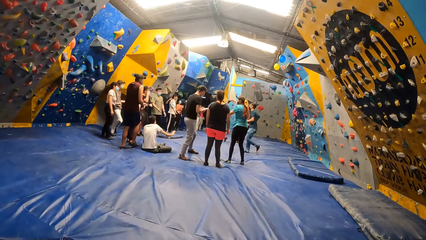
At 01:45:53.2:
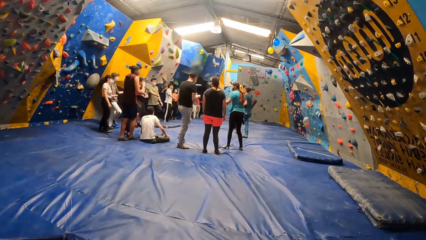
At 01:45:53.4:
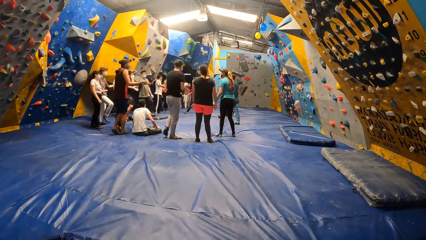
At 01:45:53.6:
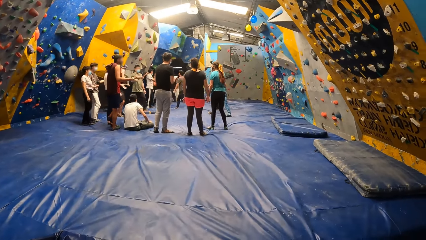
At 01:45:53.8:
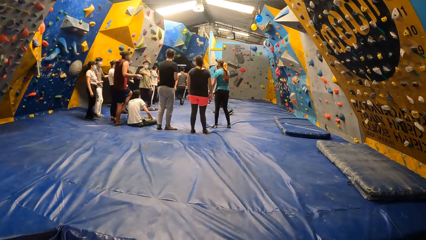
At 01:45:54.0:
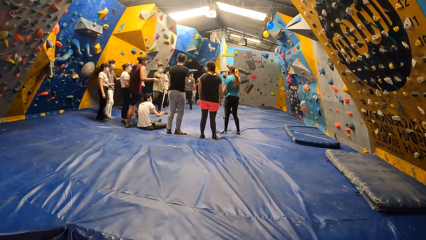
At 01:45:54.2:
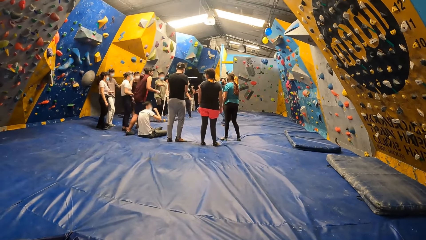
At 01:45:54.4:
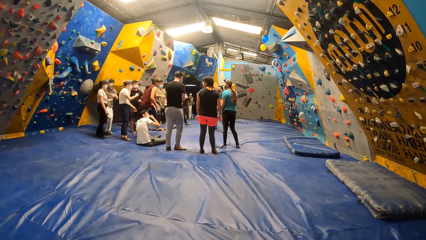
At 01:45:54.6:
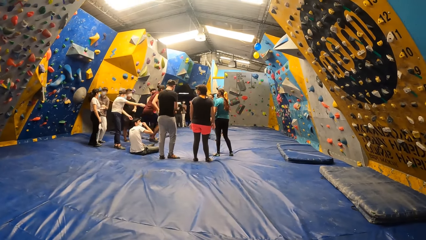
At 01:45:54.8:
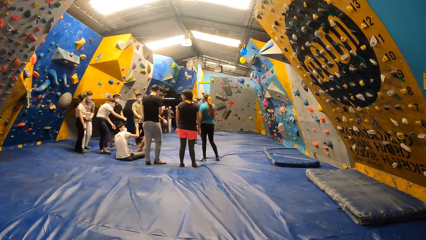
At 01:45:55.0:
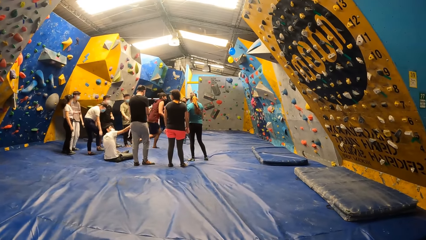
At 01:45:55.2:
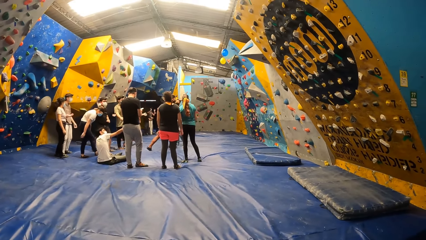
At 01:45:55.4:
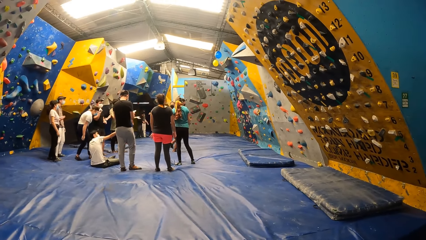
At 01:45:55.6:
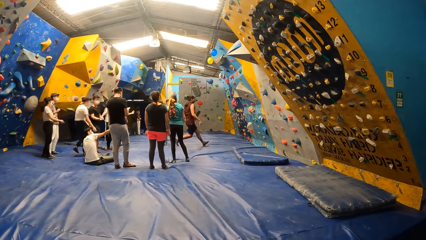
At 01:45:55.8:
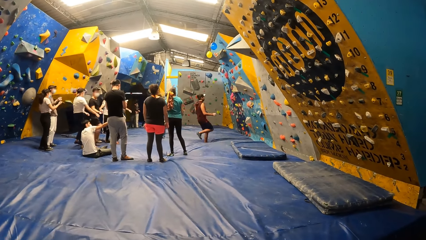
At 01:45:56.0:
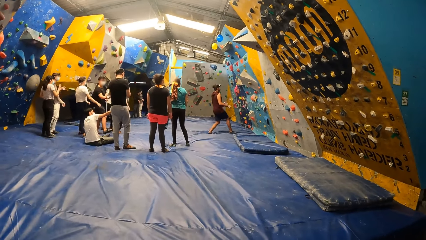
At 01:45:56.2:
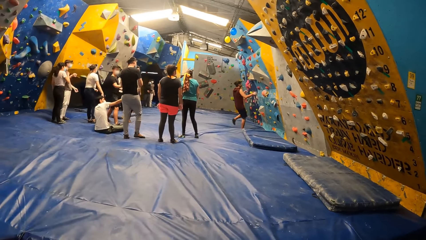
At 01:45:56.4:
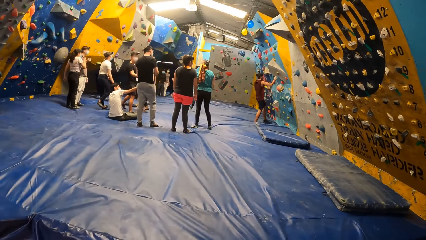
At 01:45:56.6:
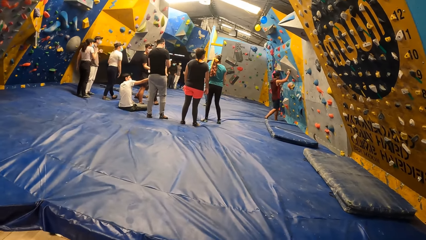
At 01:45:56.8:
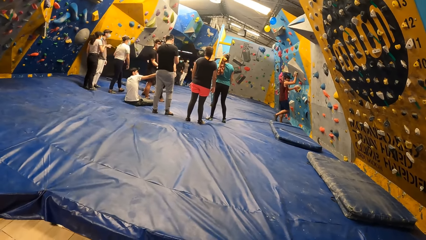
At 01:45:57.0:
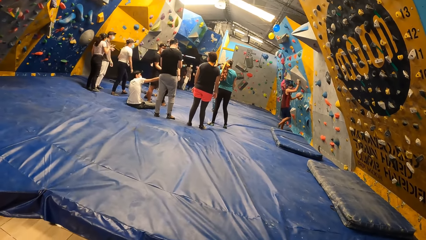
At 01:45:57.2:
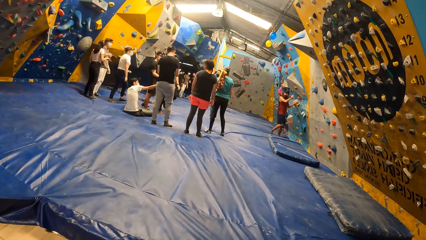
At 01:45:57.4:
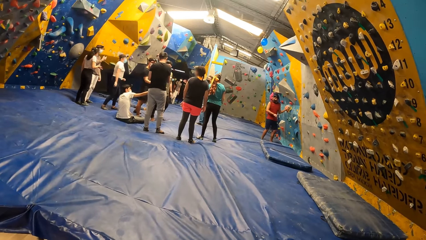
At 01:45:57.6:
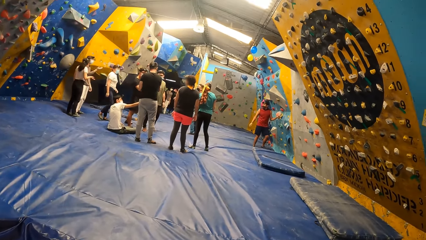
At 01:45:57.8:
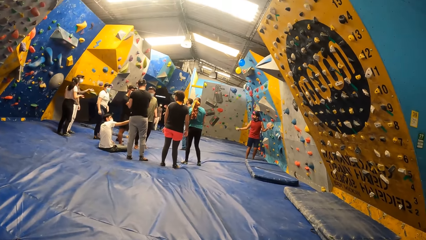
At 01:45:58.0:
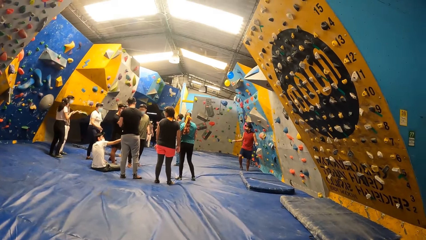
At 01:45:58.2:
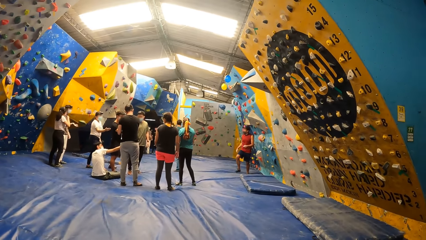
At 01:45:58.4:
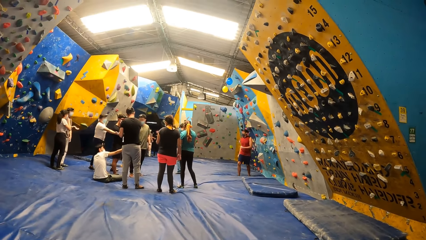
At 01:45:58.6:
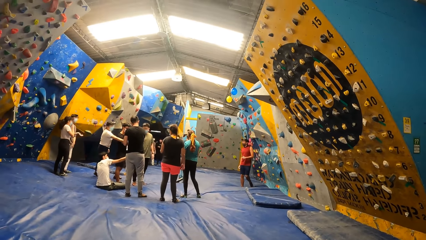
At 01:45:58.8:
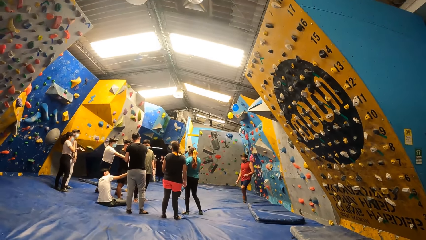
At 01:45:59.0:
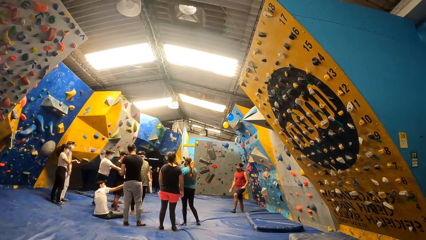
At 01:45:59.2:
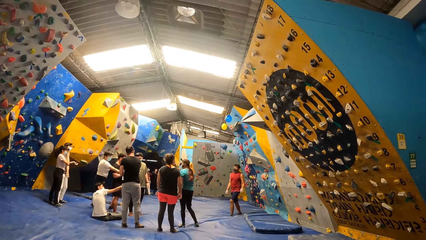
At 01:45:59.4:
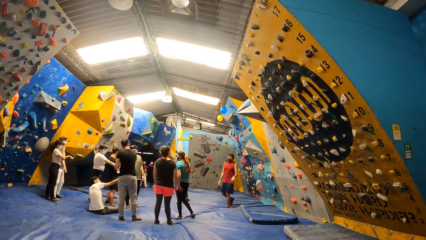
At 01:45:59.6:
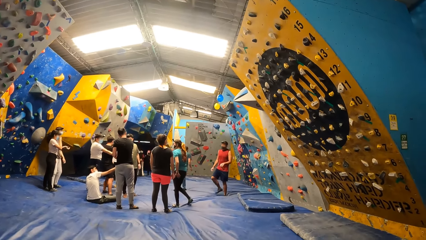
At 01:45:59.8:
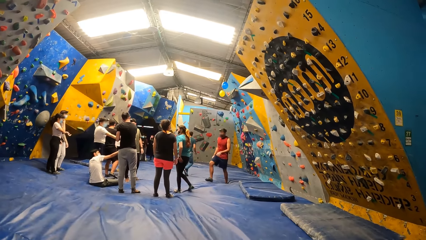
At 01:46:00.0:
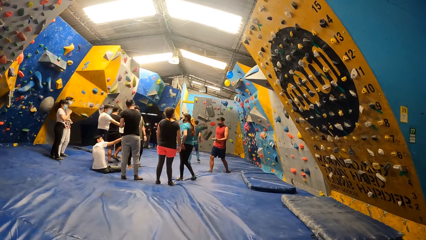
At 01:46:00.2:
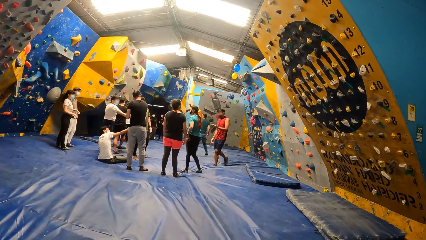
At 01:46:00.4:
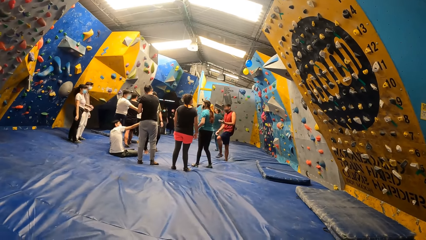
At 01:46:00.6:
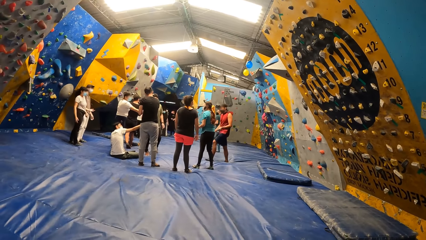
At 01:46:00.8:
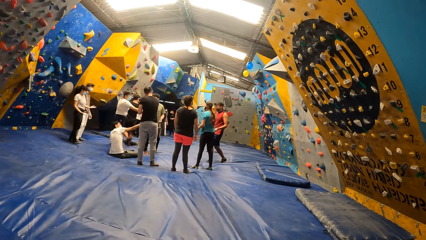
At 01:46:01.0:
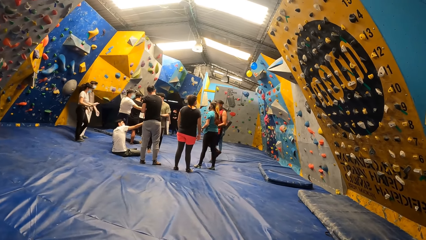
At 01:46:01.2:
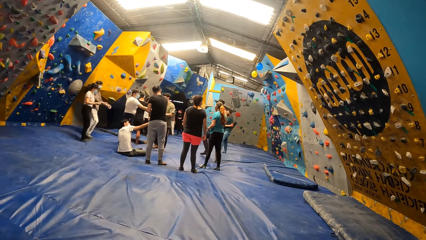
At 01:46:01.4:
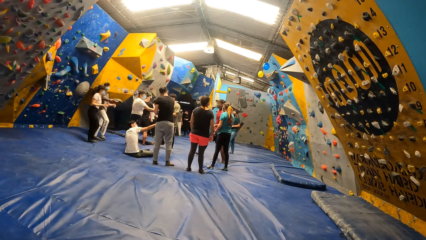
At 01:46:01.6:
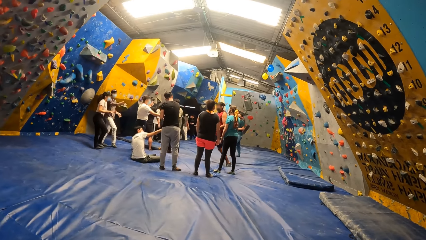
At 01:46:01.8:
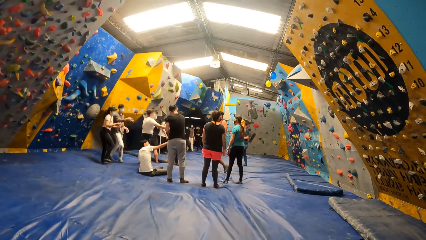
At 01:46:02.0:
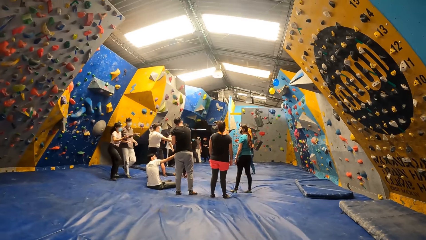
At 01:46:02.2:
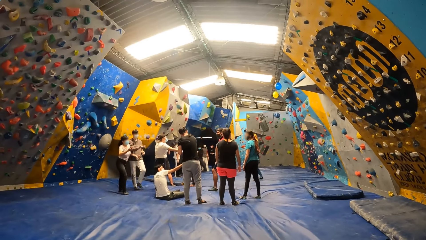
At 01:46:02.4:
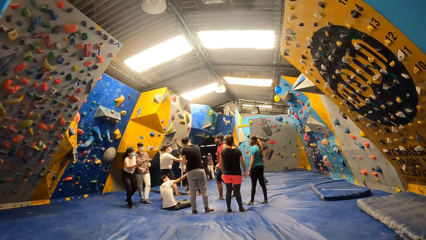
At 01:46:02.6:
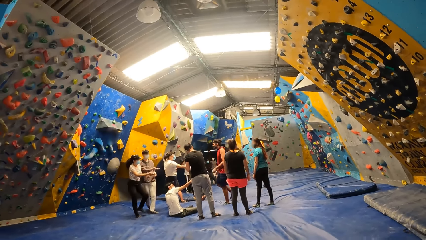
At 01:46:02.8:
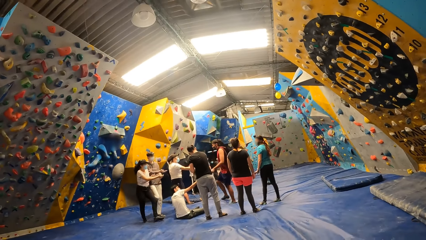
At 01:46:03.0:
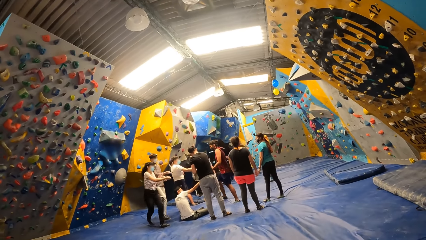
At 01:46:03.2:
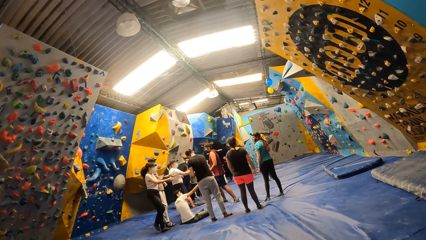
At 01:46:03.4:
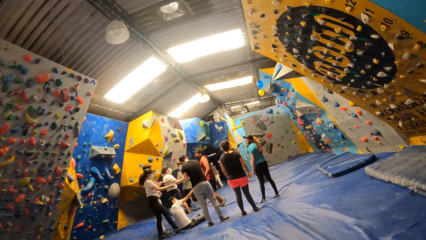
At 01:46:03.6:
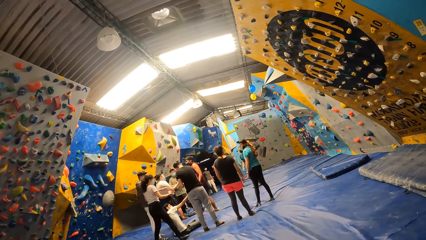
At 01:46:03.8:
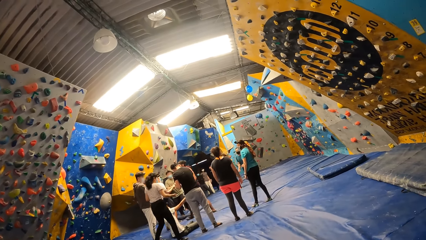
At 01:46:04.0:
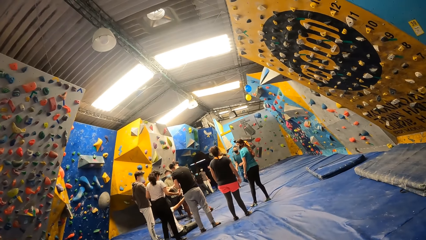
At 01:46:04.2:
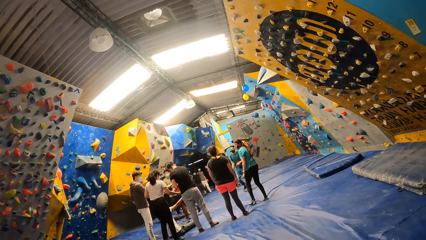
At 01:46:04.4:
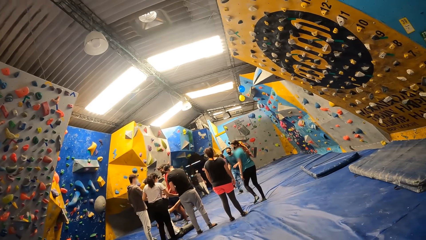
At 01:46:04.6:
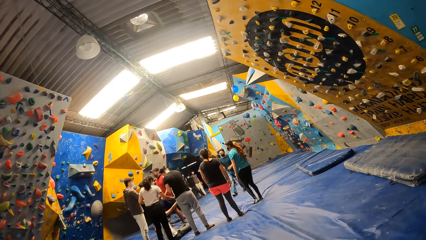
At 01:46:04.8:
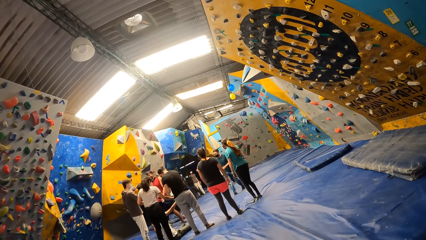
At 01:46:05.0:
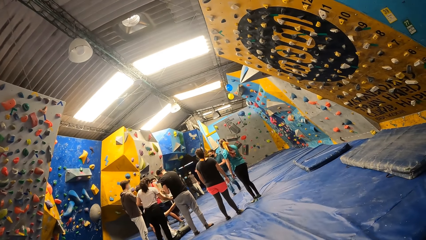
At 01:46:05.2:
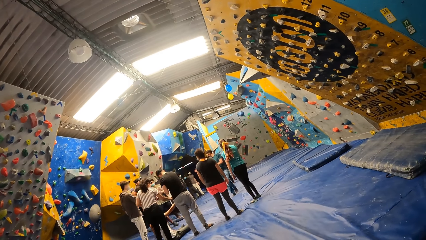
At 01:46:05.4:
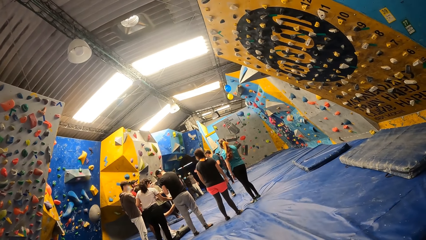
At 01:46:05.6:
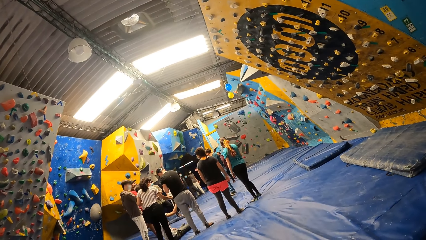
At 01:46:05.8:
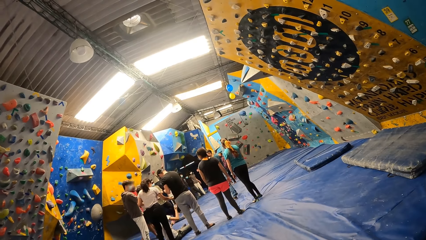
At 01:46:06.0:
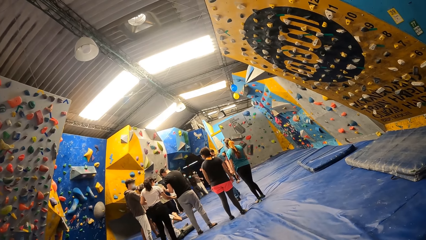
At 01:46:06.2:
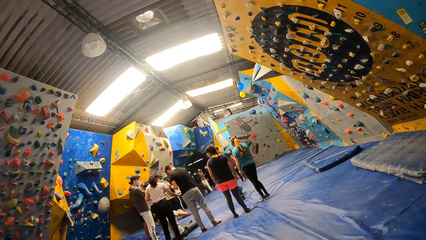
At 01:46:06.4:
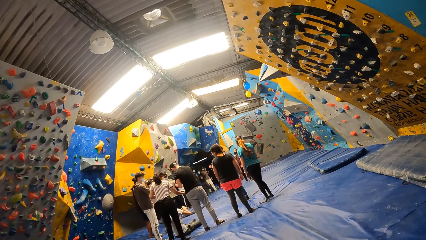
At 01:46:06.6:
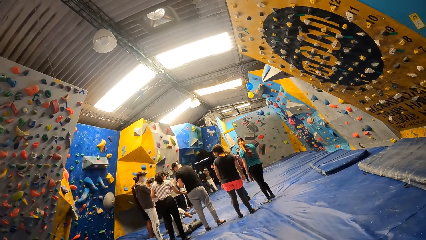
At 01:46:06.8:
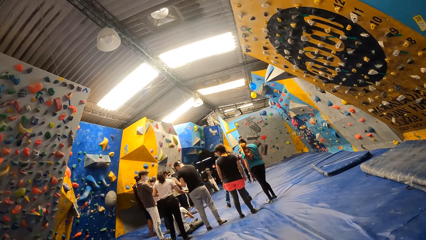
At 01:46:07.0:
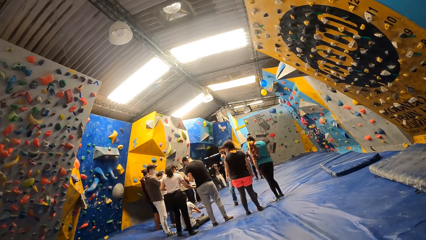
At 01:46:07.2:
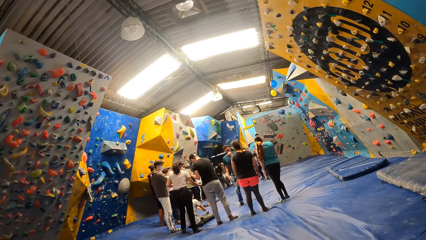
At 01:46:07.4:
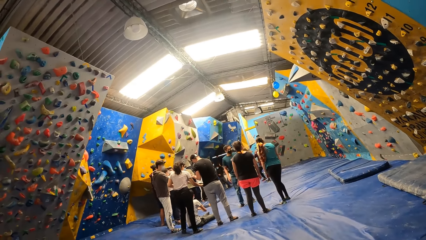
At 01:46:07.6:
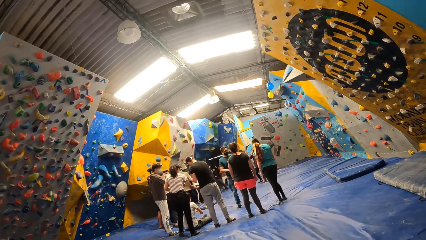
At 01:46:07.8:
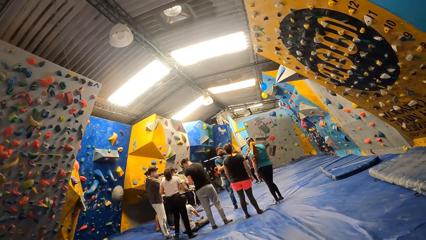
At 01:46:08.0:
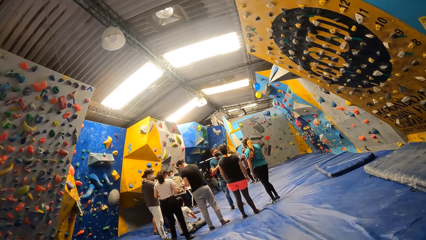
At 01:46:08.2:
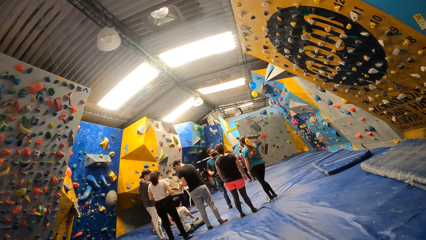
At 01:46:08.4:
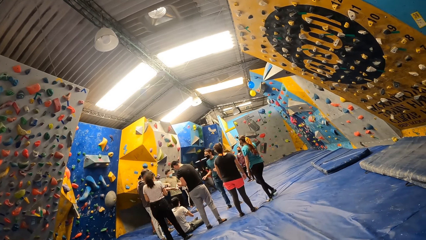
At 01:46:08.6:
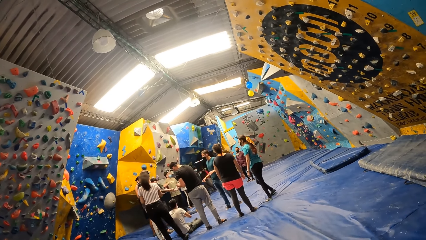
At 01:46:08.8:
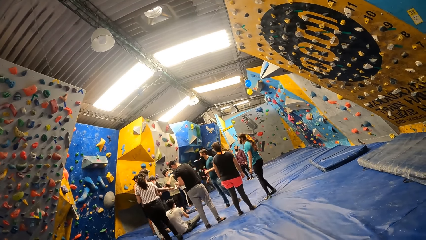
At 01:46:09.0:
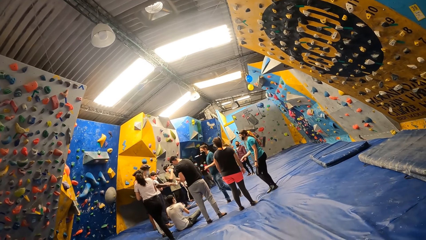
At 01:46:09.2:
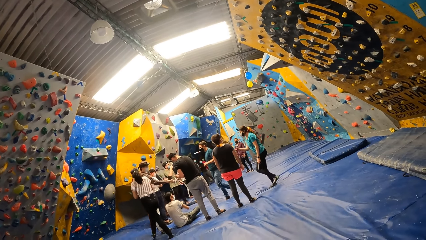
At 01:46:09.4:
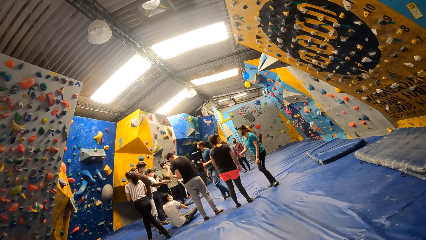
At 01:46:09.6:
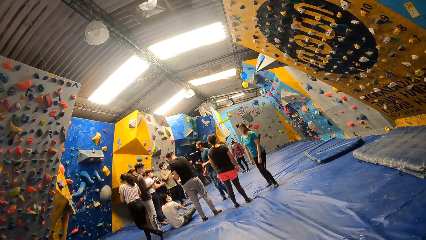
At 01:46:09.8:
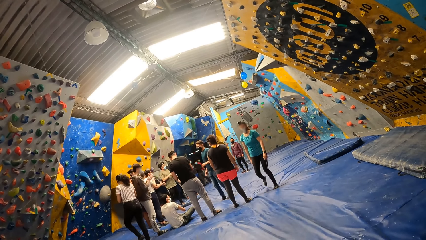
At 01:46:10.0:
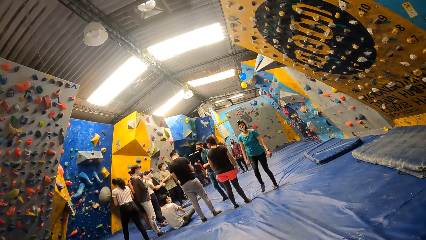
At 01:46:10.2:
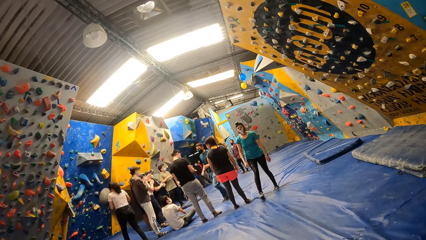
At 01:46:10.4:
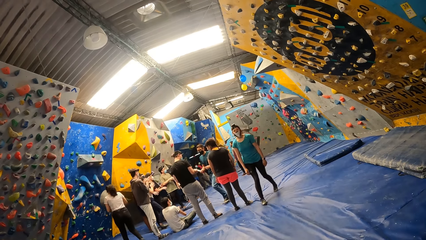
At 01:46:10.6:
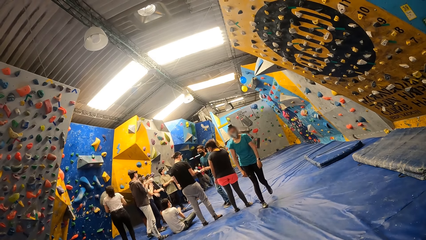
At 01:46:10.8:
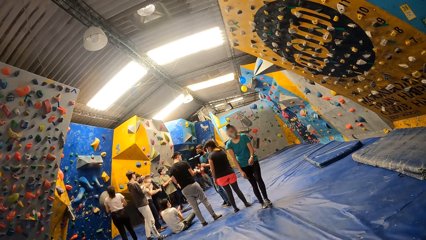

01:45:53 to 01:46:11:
A man runs towards the bouldering wall. The man touches a slab on the bouldering wall with his right hand. The instructor interacts with the woman.
